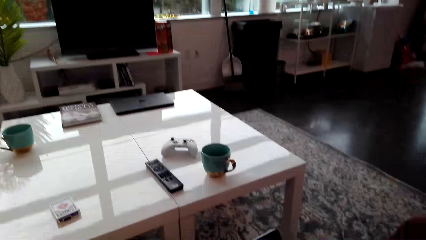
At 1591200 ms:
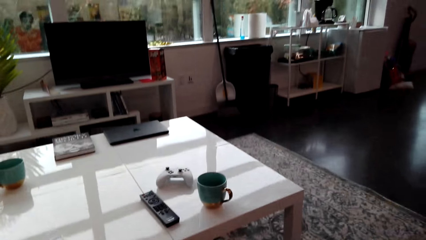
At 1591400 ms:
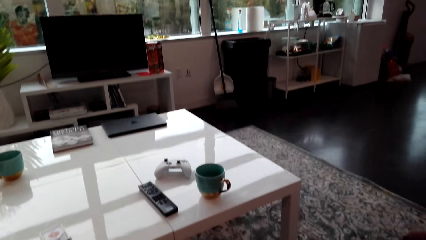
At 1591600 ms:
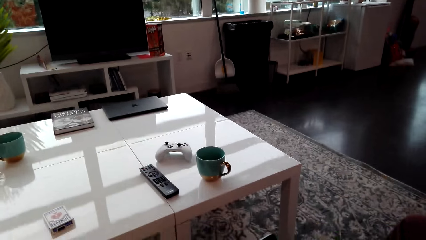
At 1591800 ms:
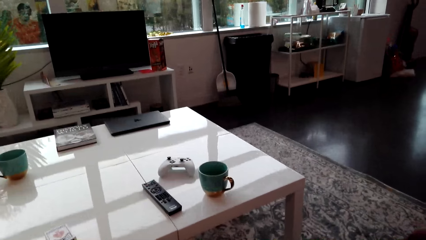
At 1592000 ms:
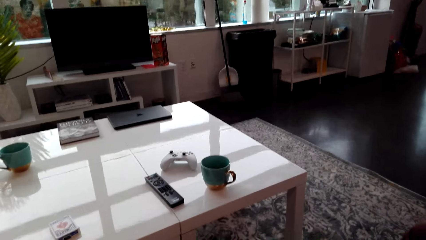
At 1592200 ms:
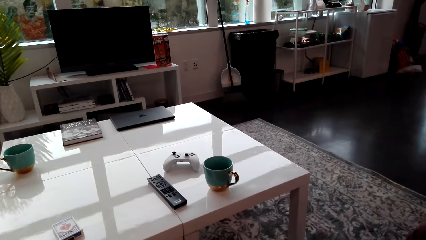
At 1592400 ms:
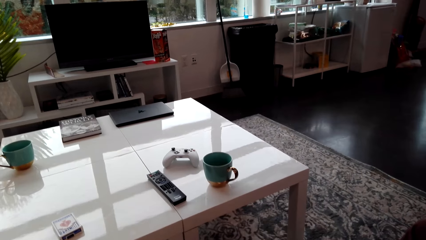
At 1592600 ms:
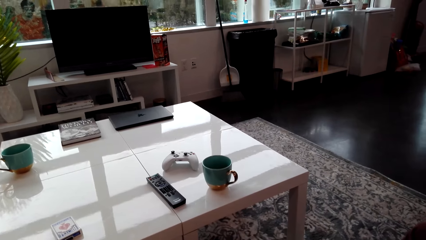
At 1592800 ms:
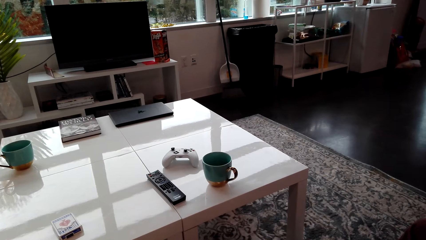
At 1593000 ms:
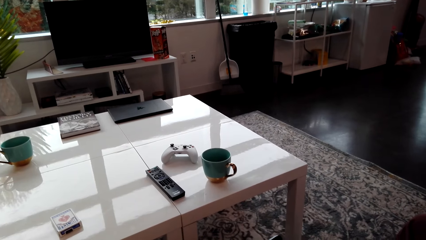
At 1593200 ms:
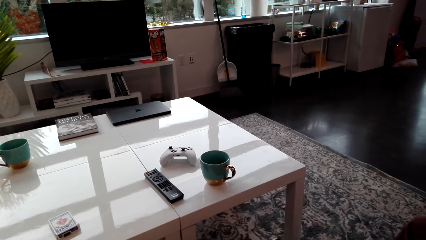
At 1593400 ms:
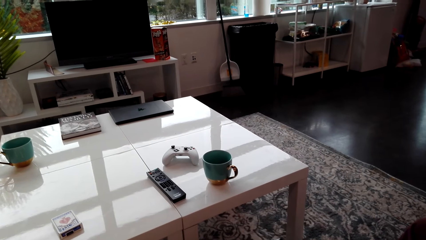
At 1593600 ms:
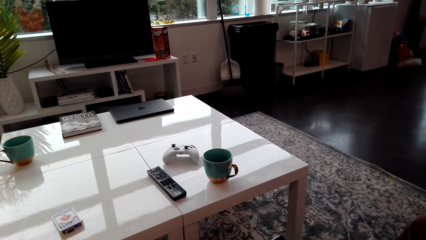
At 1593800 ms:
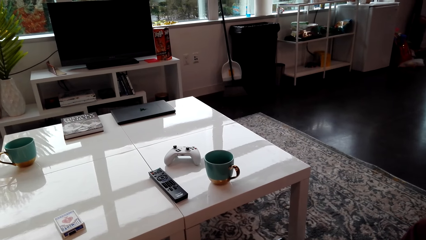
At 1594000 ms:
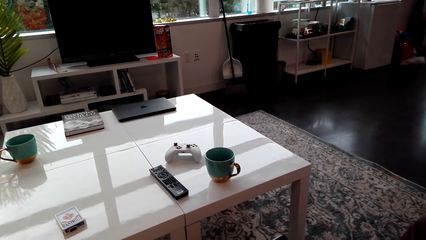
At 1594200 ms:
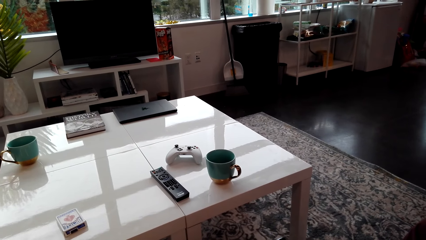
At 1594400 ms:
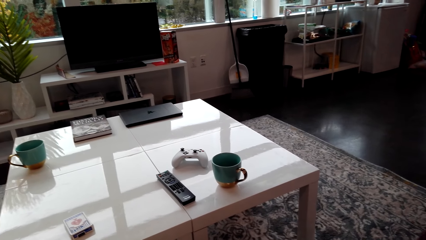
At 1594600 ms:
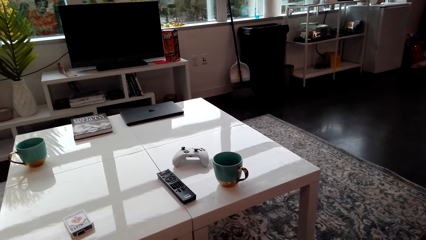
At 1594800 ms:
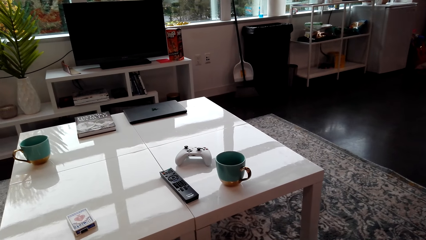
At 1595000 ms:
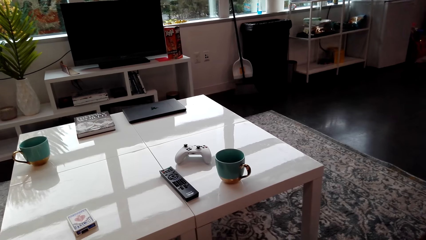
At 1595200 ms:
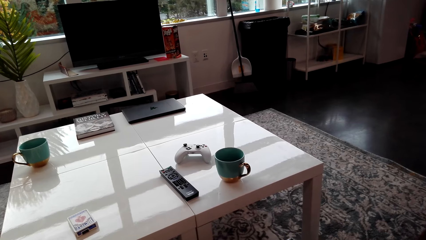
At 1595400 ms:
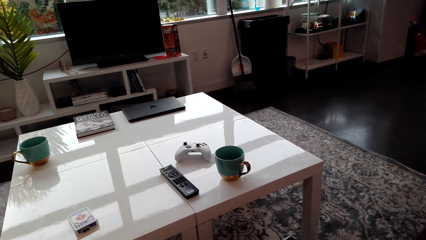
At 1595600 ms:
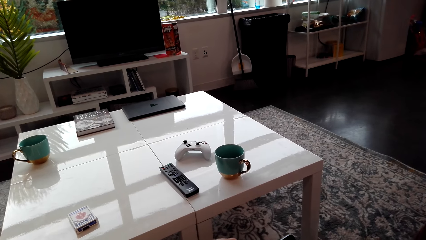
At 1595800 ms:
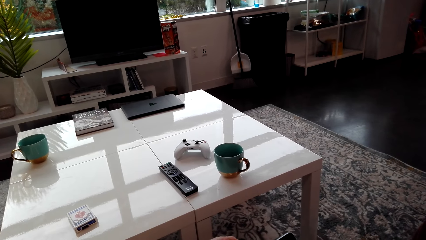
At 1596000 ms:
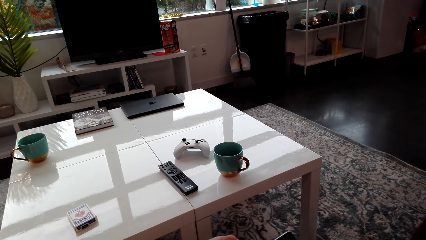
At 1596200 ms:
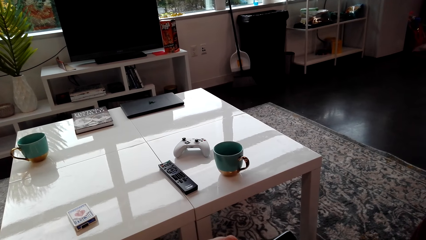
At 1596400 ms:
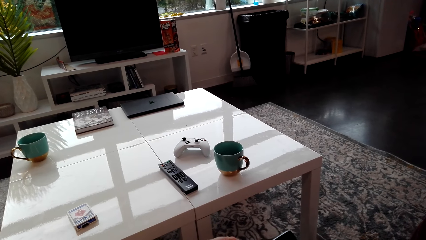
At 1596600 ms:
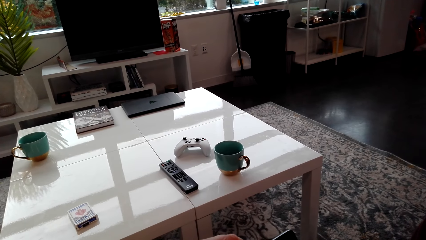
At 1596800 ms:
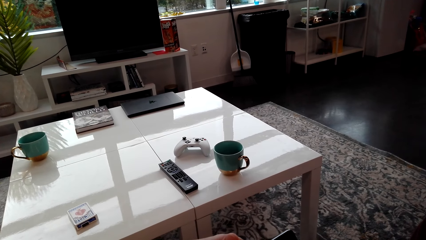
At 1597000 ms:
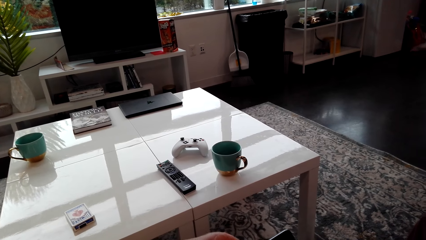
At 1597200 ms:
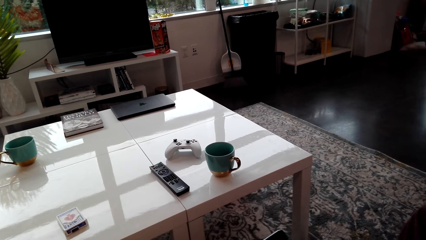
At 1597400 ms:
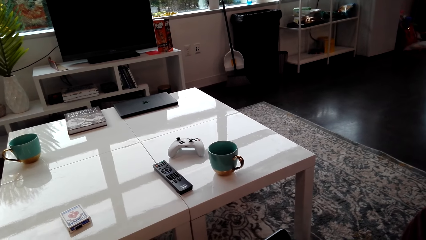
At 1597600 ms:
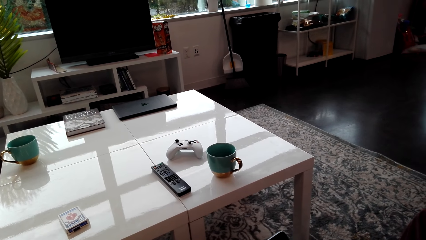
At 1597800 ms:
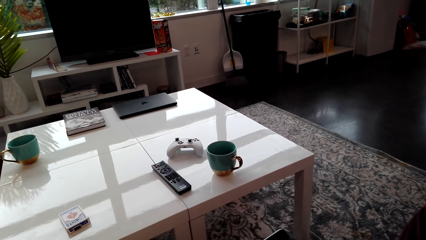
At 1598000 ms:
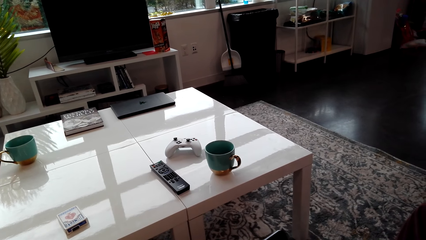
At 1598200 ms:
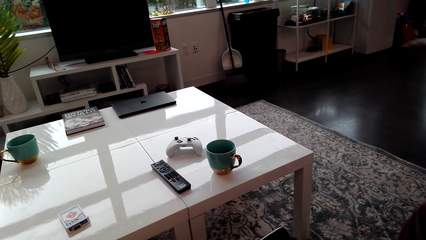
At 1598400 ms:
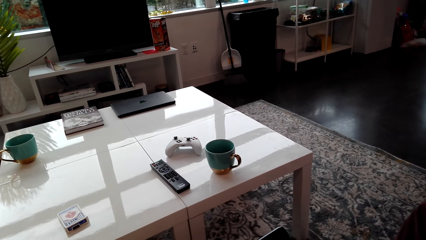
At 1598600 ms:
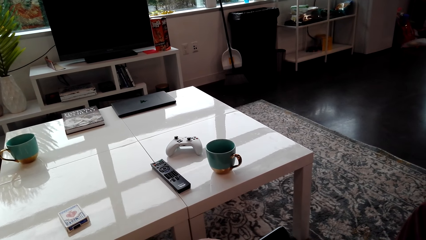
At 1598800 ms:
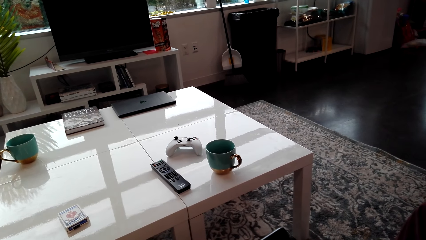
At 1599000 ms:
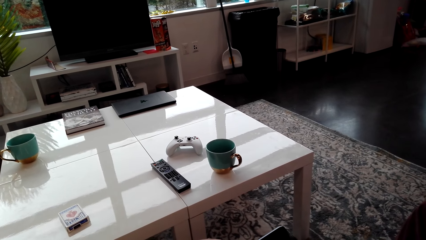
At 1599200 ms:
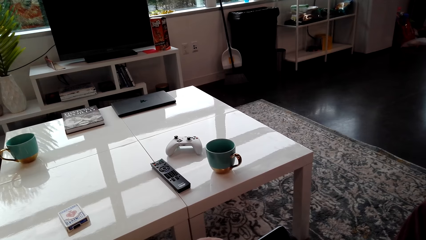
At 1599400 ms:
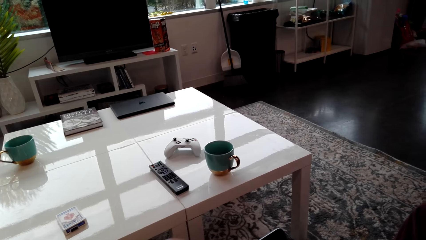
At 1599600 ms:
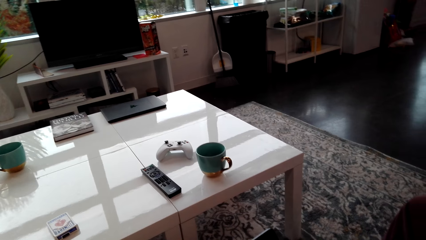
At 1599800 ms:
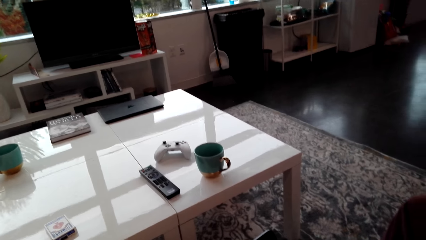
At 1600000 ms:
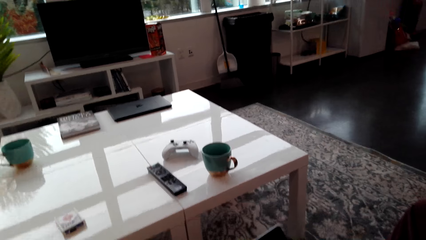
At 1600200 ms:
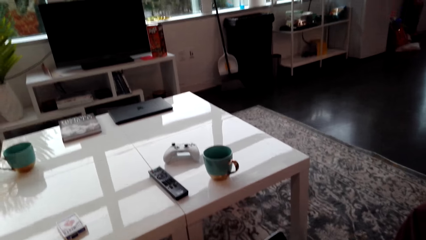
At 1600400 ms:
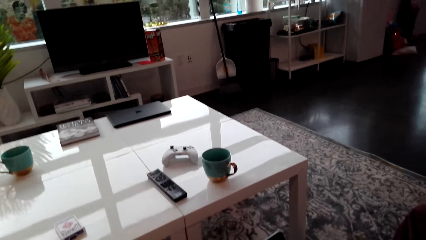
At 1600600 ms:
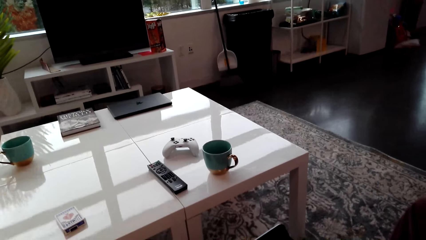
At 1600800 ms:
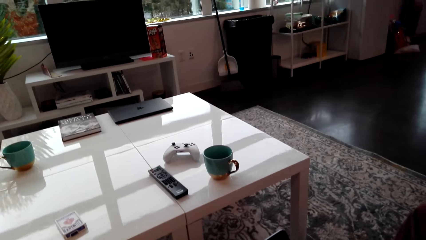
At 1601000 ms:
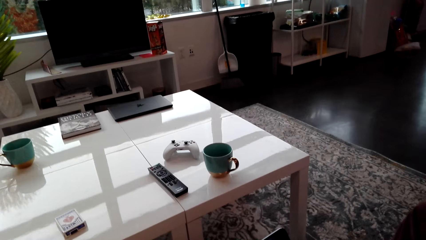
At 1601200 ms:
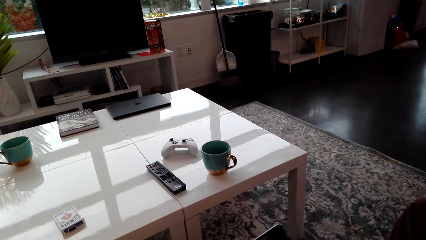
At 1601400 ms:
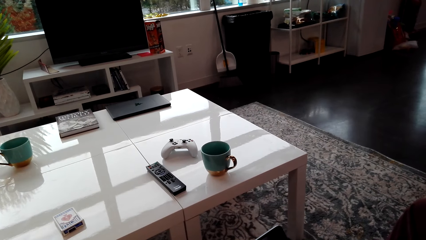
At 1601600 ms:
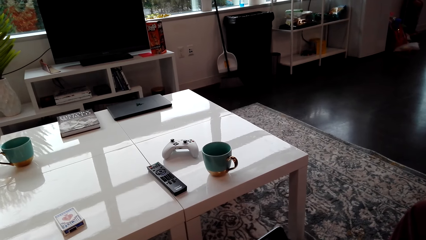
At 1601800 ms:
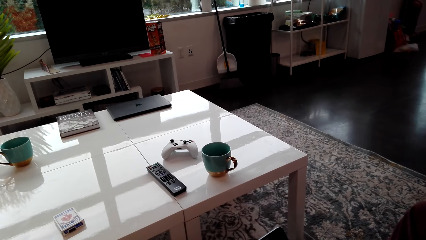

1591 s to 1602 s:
The camera wearer stares at a phone.

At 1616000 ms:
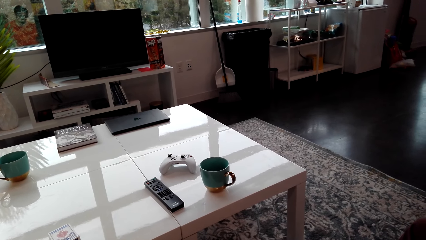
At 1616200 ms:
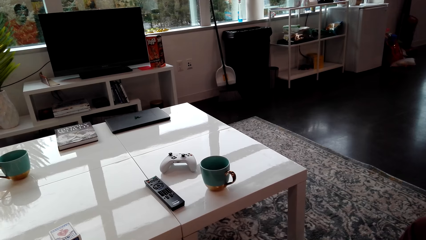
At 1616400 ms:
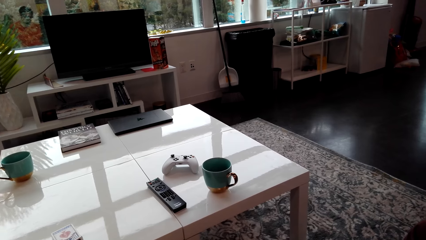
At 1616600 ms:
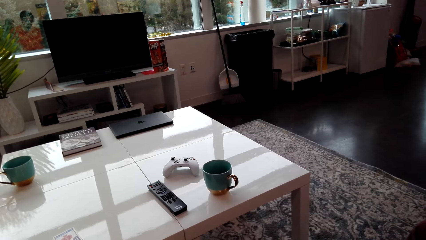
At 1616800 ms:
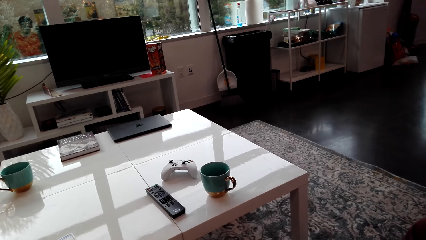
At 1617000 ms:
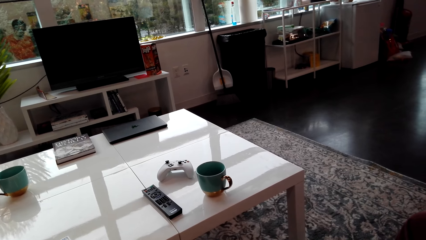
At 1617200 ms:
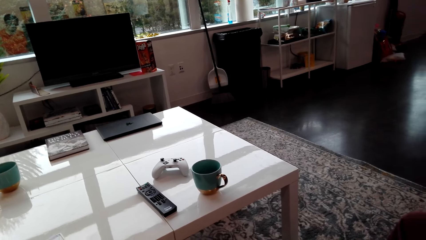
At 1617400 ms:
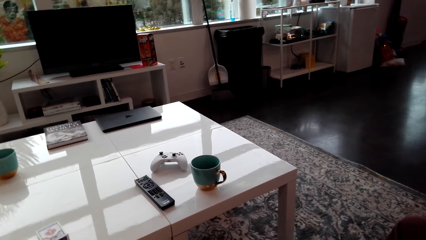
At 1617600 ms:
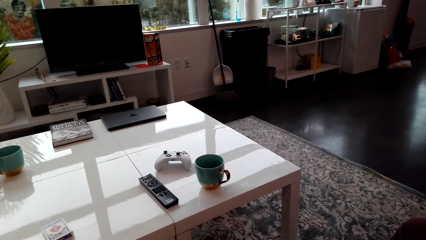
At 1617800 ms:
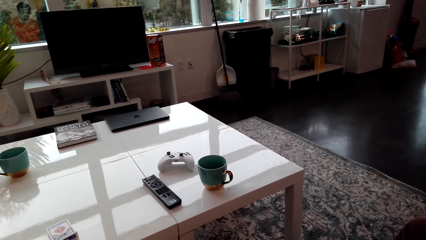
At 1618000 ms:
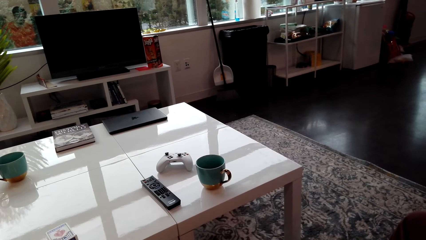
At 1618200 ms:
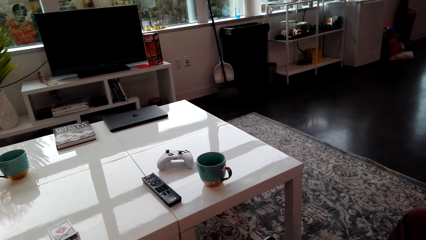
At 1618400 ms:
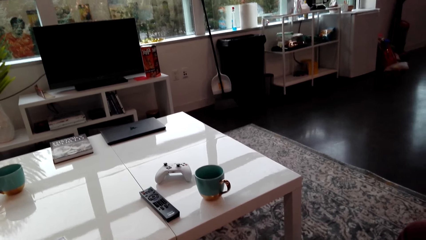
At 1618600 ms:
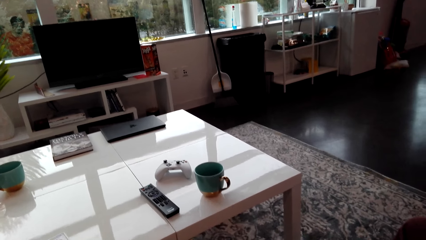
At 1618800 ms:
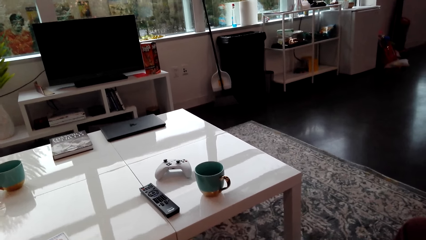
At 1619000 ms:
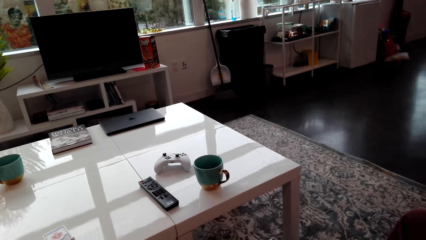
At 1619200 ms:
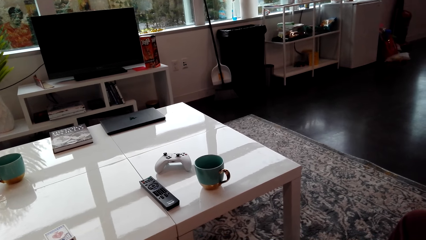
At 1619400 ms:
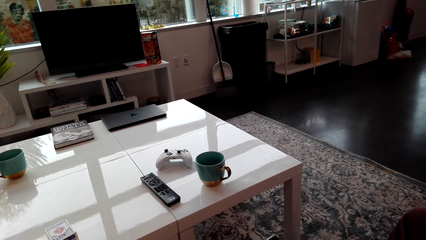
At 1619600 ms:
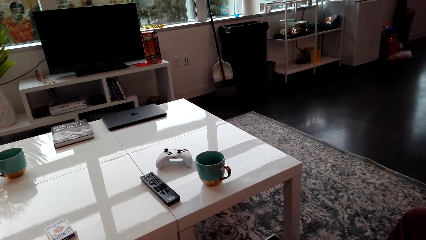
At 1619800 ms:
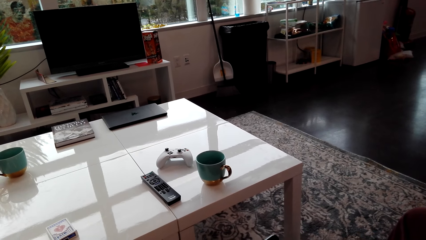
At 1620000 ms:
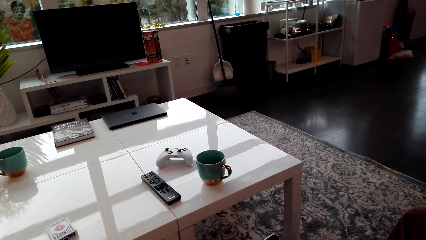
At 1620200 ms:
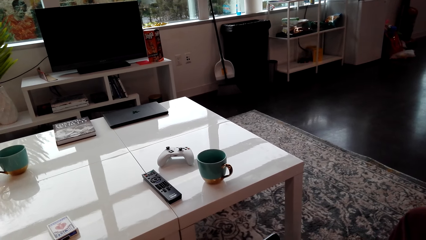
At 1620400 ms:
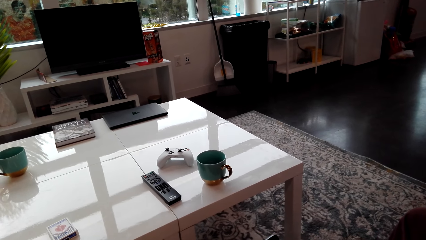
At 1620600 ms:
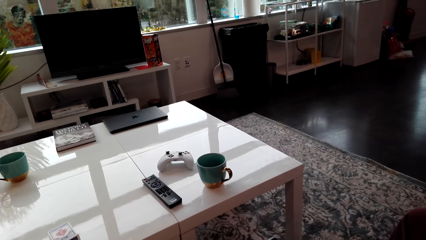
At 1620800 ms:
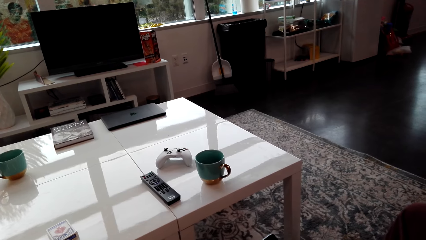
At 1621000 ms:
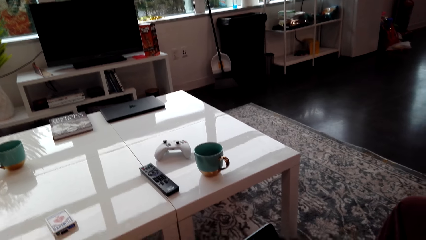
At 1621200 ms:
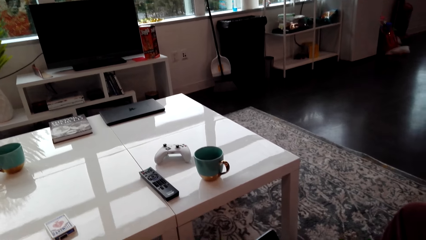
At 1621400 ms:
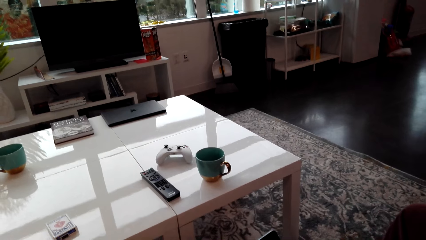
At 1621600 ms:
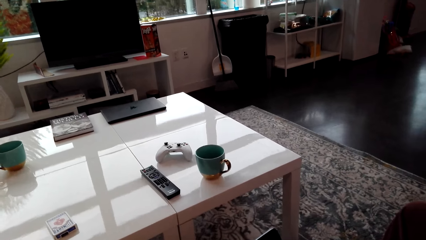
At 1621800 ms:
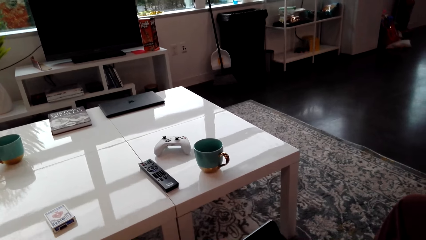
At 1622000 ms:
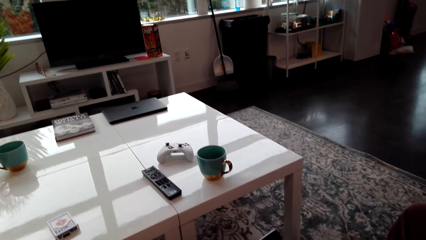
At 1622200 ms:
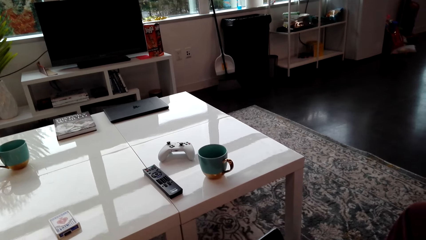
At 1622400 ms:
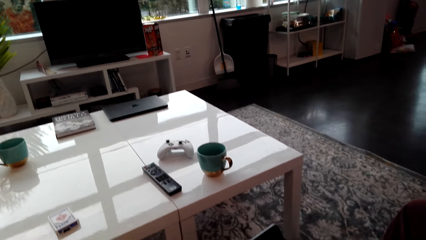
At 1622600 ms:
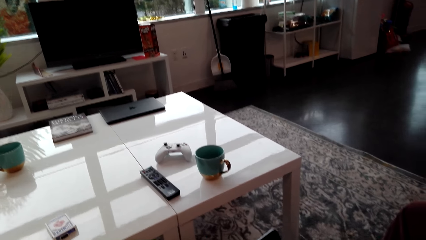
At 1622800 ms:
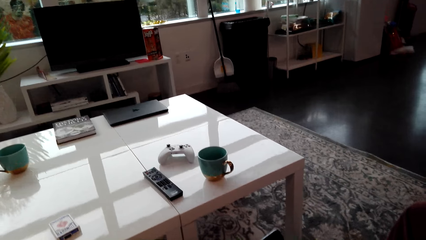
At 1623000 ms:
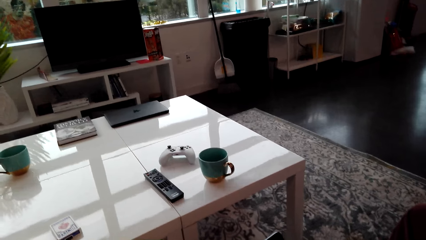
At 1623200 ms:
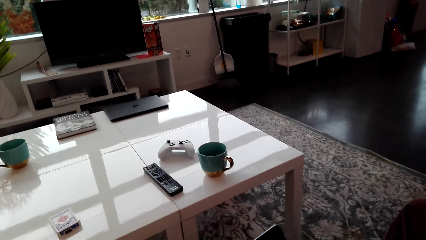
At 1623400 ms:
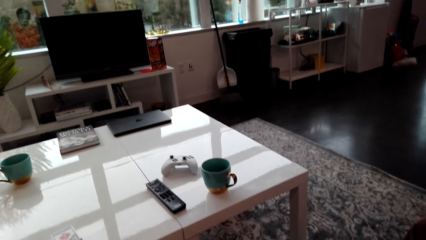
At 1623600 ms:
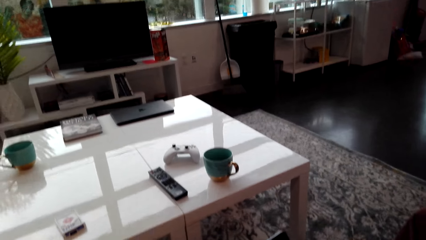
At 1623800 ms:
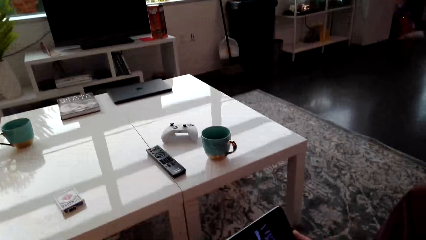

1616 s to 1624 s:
The camera wearer looks around.
